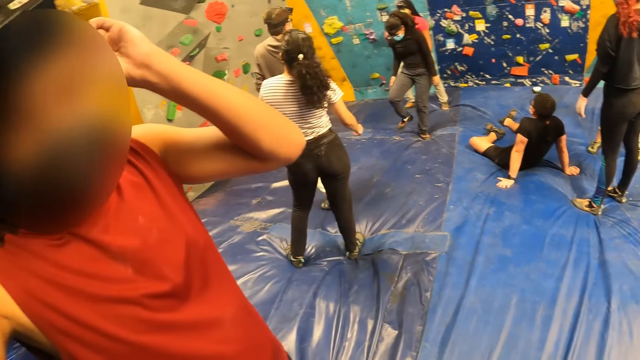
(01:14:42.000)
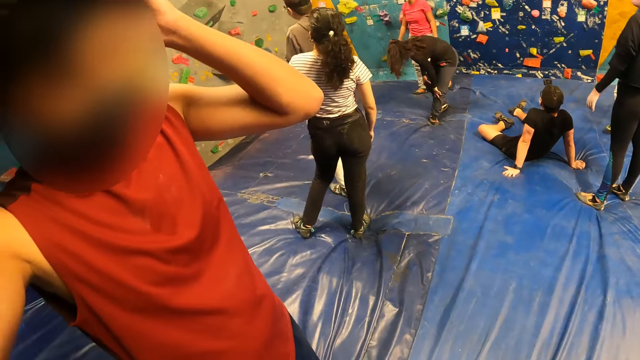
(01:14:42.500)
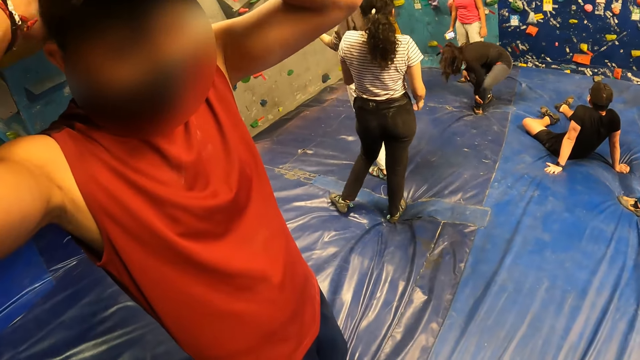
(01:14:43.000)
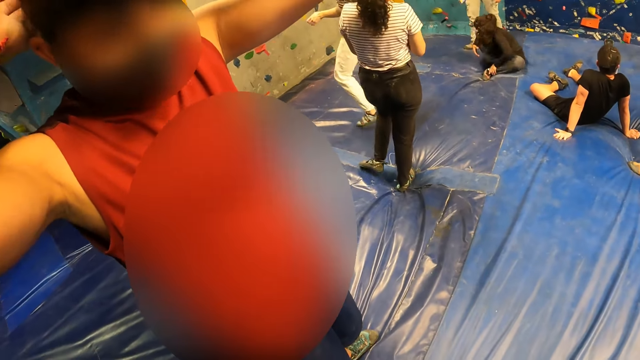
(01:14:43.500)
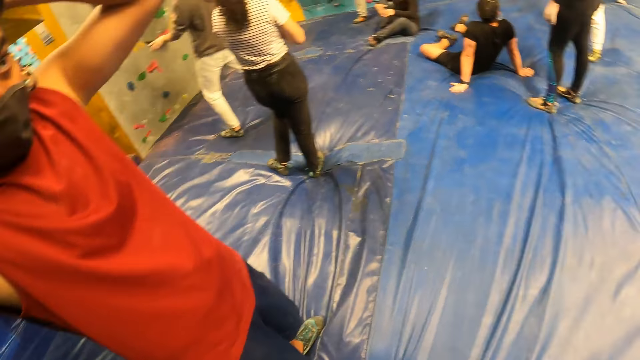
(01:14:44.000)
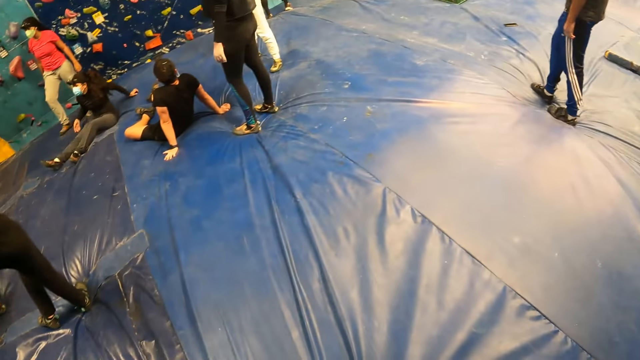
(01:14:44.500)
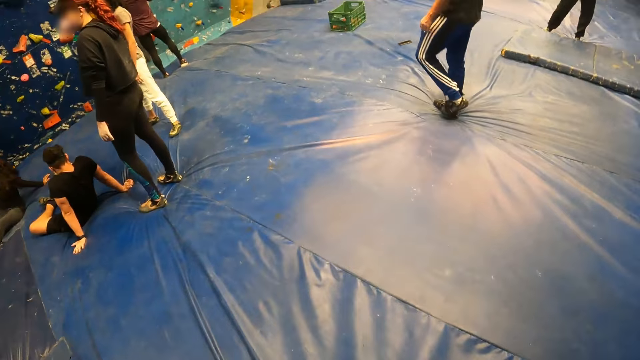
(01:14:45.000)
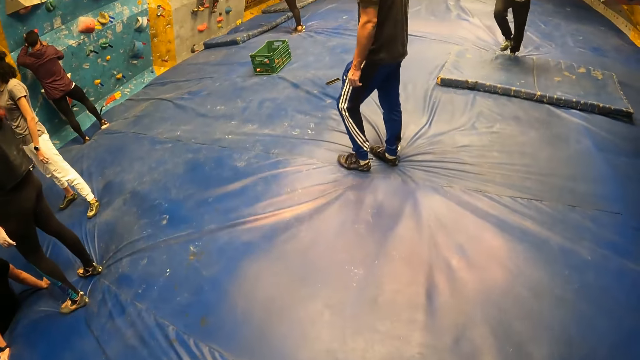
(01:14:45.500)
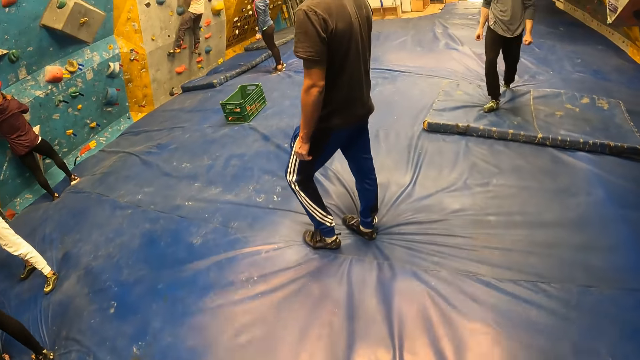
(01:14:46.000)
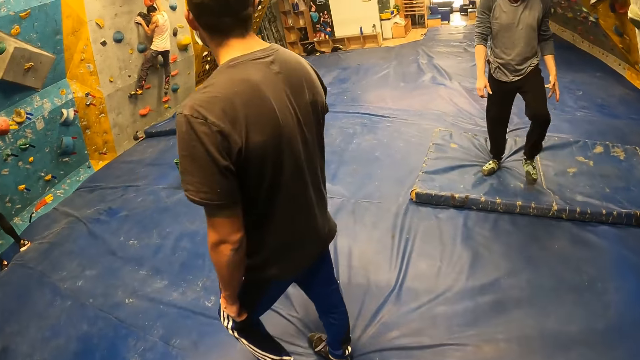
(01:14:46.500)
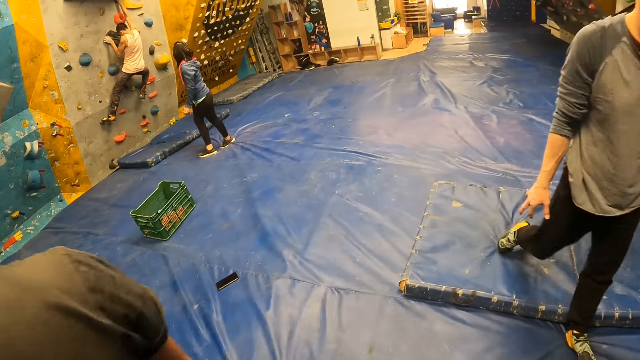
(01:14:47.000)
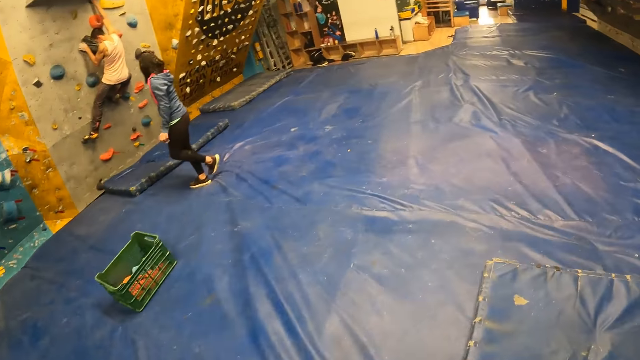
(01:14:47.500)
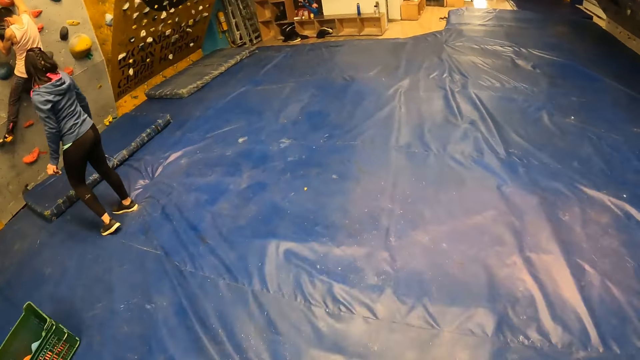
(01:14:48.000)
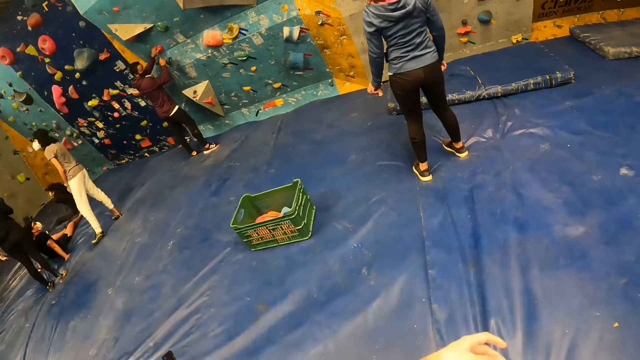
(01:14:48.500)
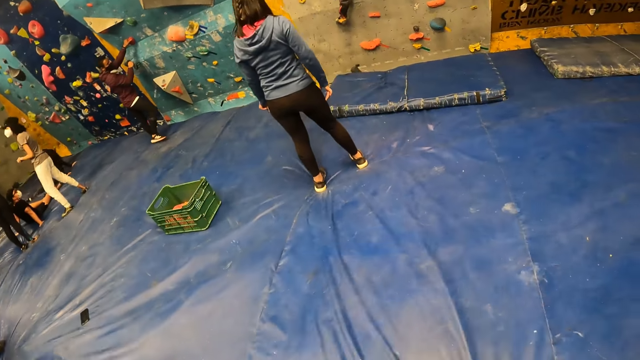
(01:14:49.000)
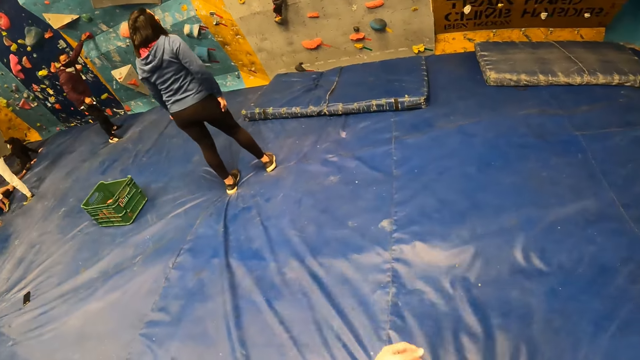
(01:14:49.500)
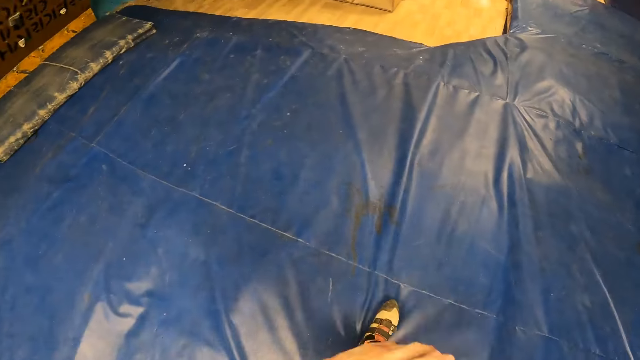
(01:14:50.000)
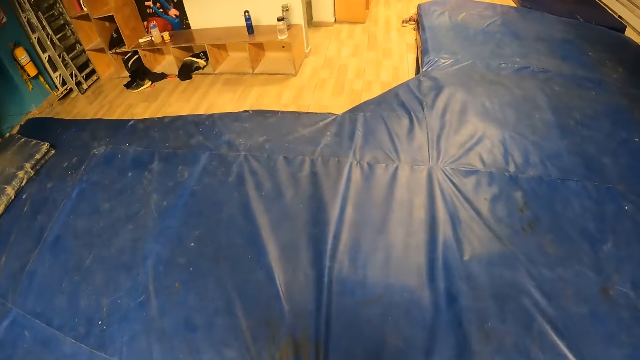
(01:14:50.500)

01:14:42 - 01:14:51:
A man adjusts the camera. The camera wearer walks around the room.

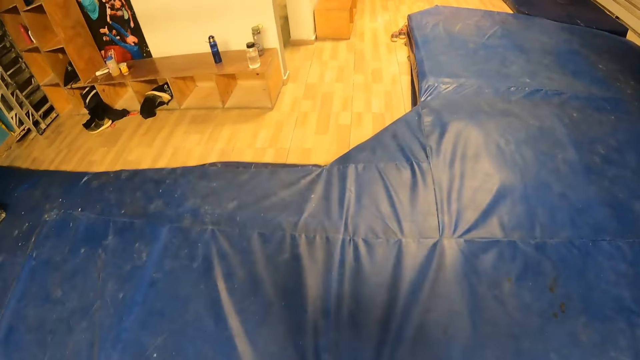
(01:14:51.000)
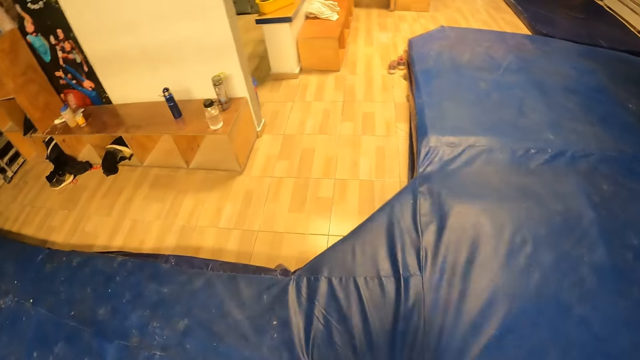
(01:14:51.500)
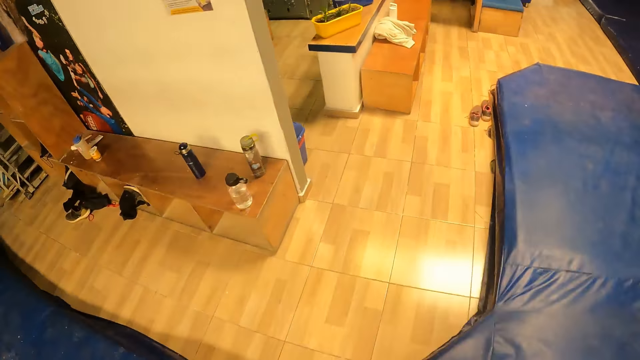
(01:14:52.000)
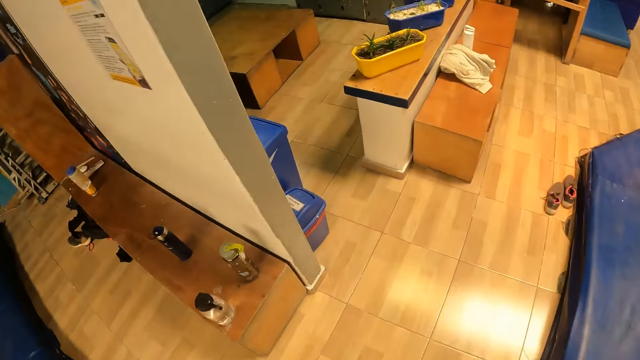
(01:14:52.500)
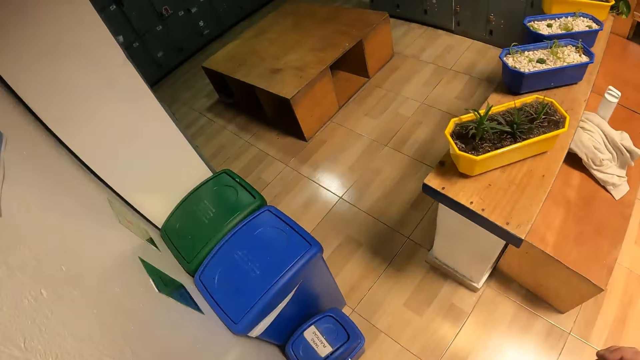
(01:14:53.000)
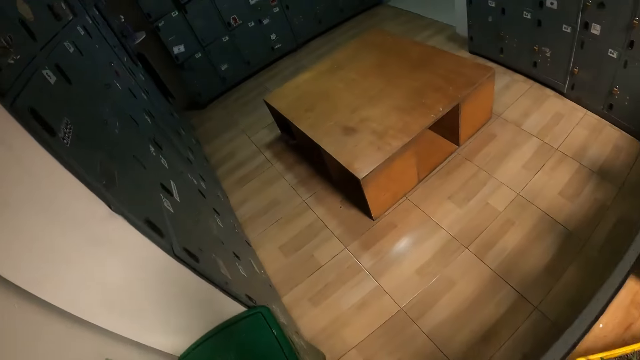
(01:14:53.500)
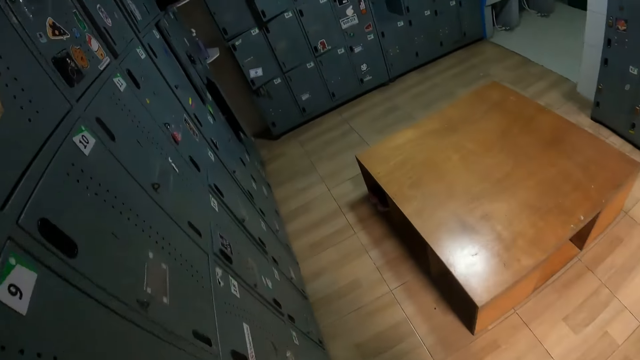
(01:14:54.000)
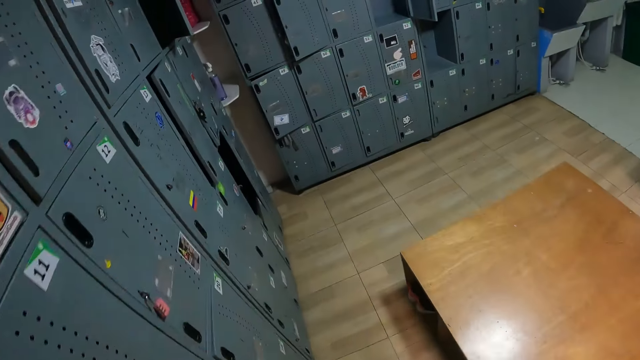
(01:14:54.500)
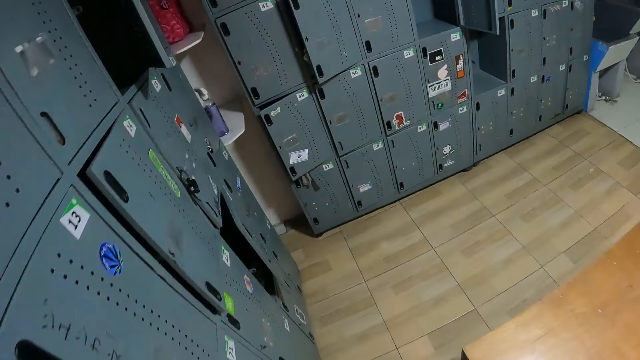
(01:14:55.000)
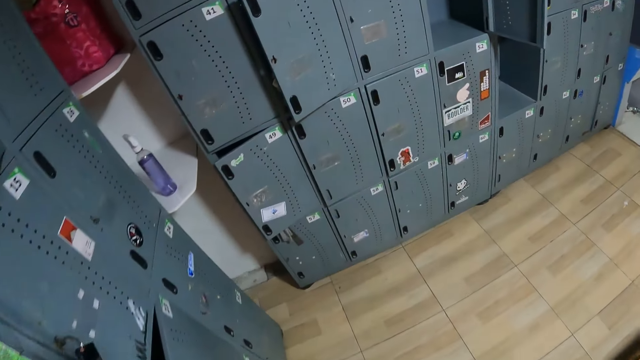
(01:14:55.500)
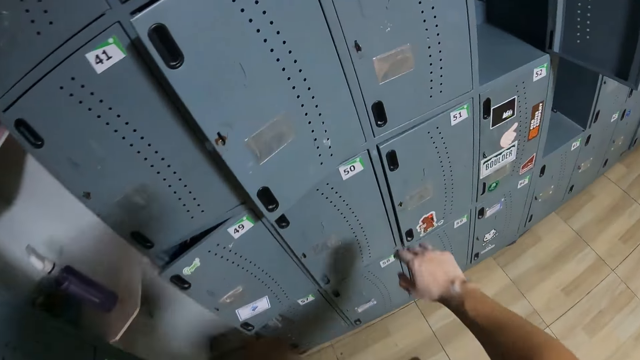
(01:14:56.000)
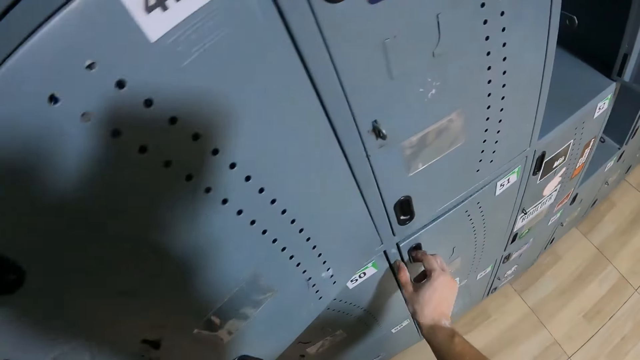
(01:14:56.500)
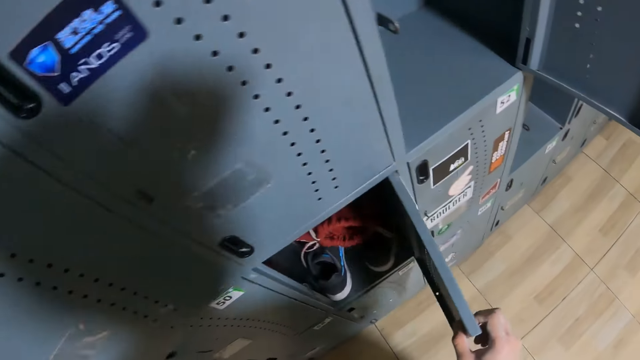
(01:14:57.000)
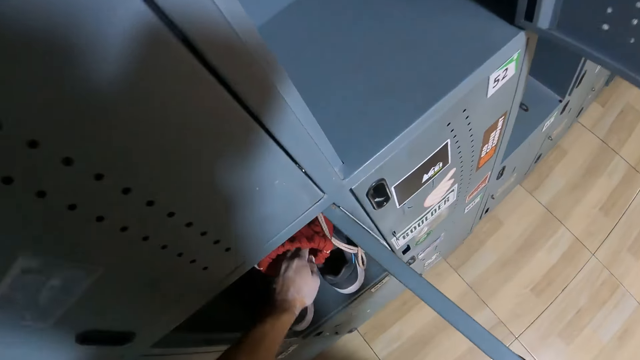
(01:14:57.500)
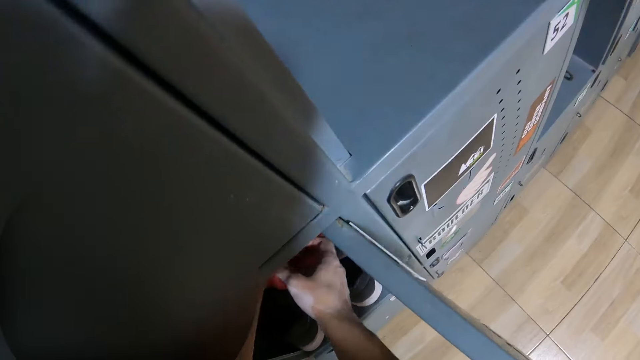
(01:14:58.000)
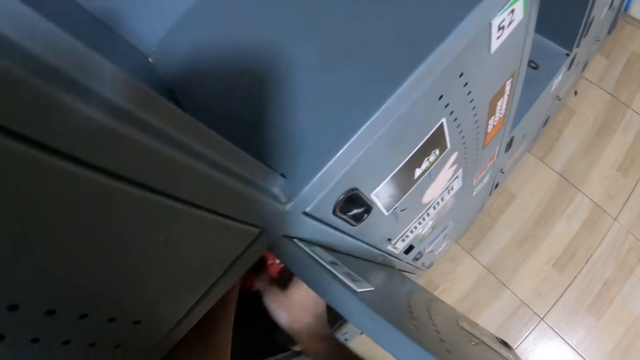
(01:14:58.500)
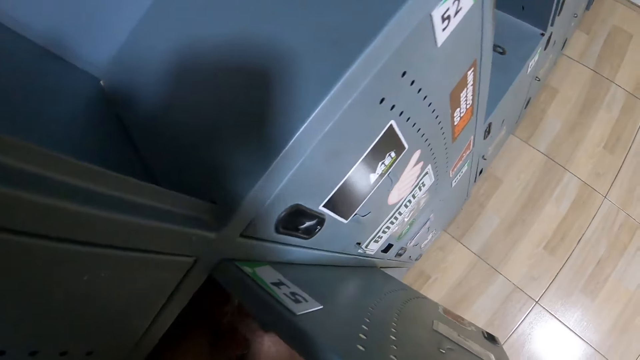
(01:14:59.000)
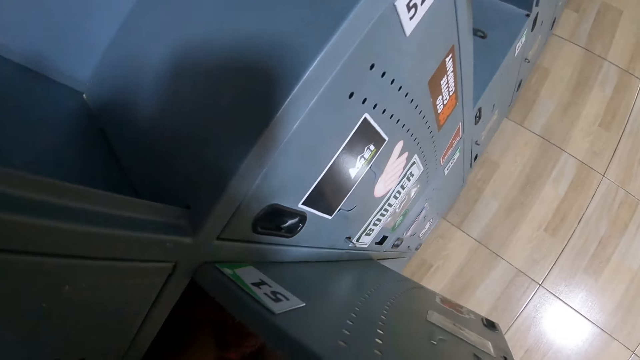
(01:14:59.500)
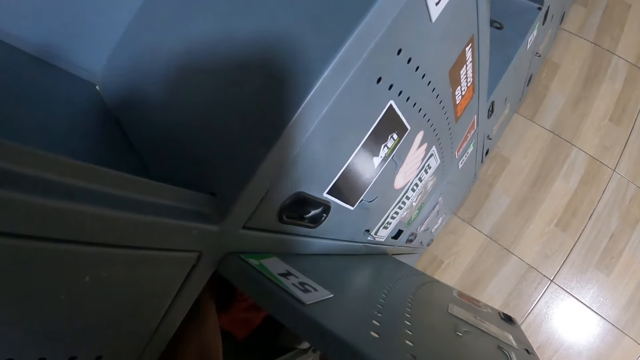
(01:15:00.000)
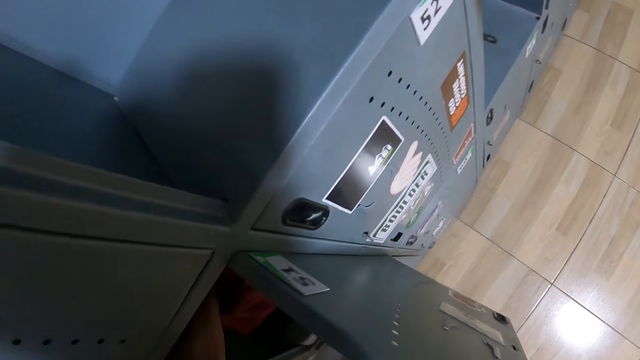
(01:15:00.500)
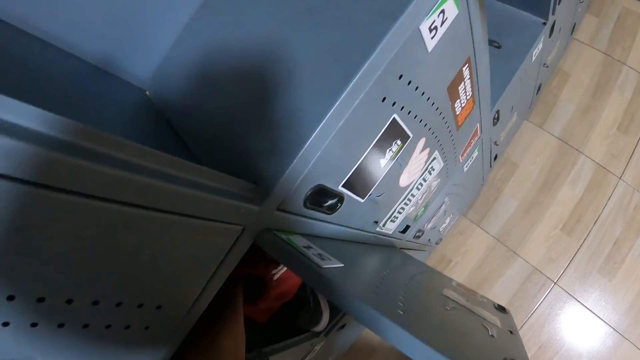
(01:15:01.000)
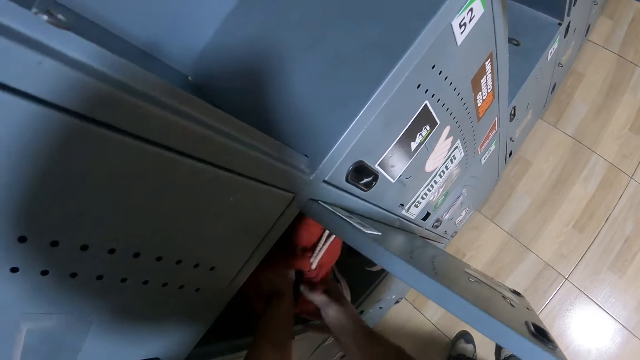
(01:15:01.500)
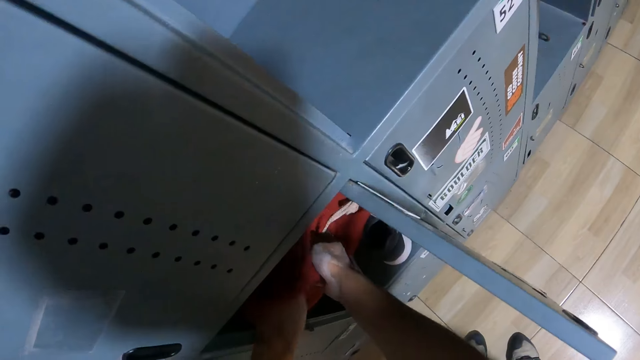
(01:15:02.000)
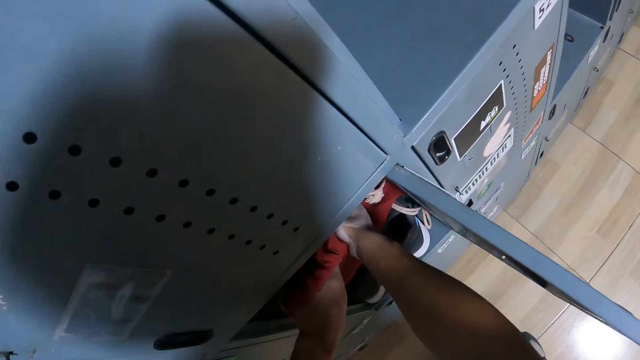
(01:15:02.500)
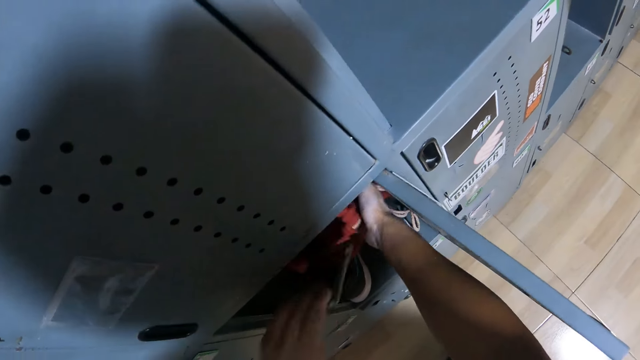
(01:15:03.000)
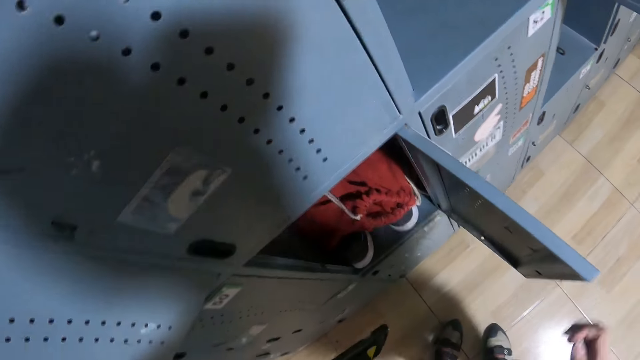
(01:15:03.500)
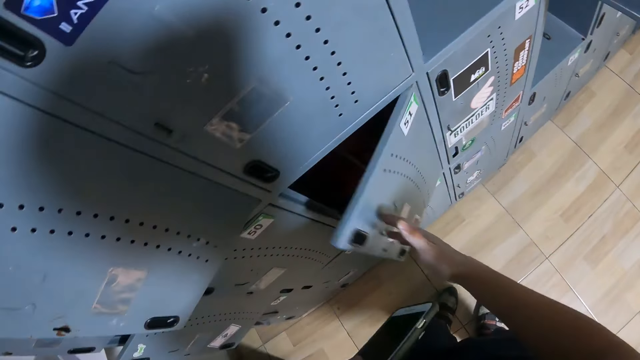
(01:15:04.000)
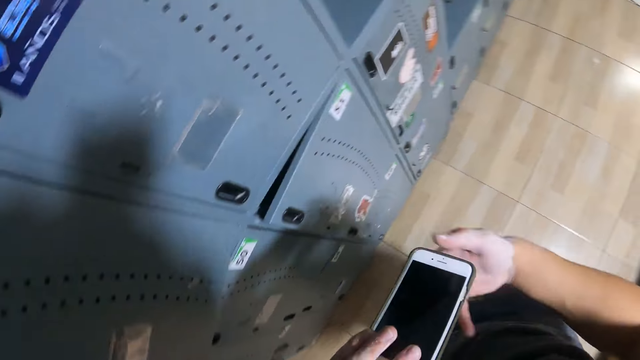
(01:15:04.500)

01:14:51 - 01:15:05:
The camera wearer walks to the locker room. He opens a locker with his right hand. He opens a bag in the locker with his left hand. He inserts his hand in the bag. He takes a phone from the bag with his left hand. He closes the locker door with his right hand. He passes the phone to his right hand from his left hand.
